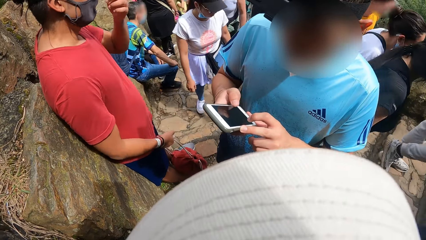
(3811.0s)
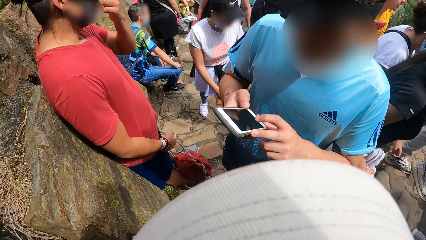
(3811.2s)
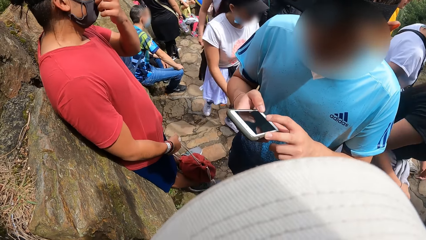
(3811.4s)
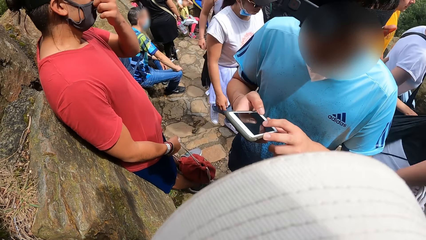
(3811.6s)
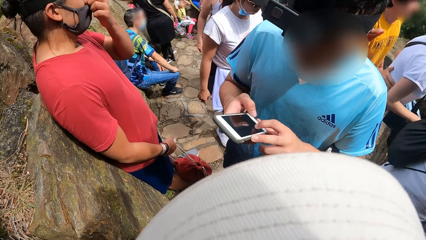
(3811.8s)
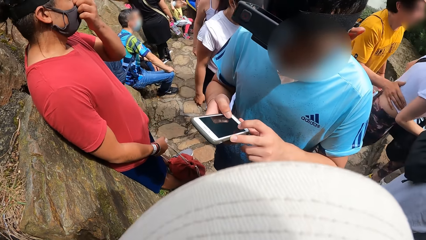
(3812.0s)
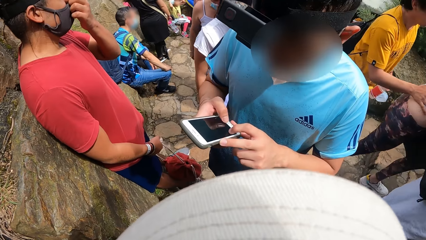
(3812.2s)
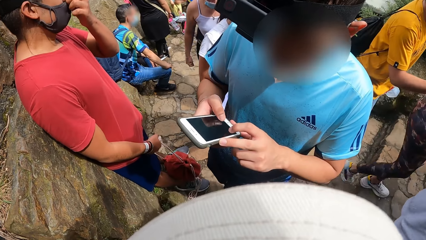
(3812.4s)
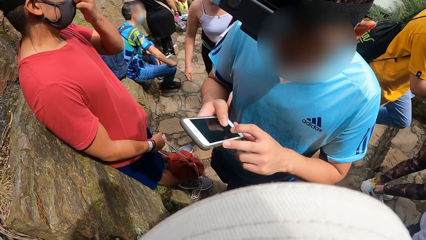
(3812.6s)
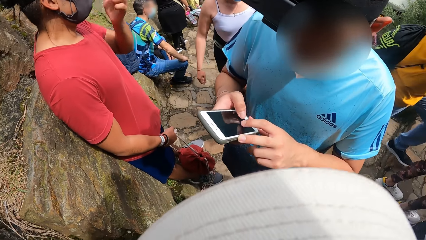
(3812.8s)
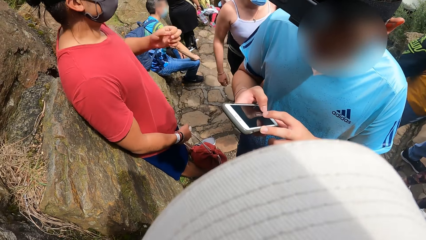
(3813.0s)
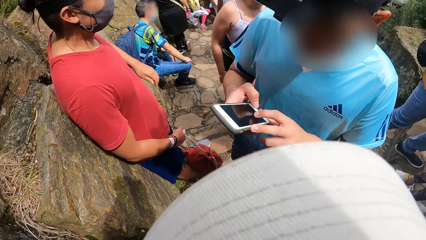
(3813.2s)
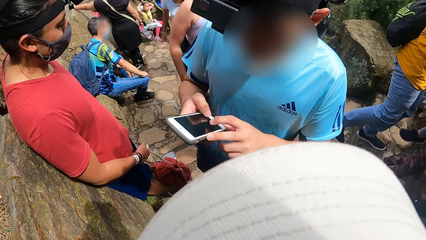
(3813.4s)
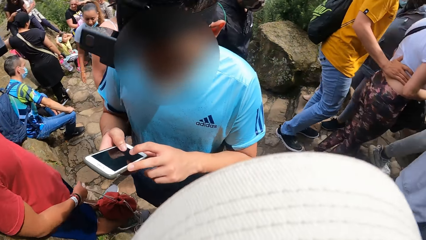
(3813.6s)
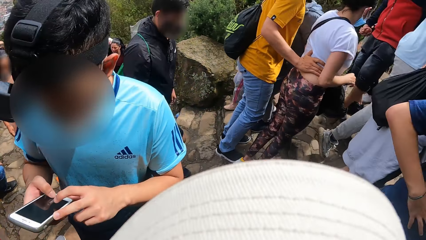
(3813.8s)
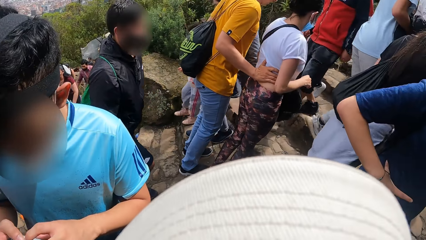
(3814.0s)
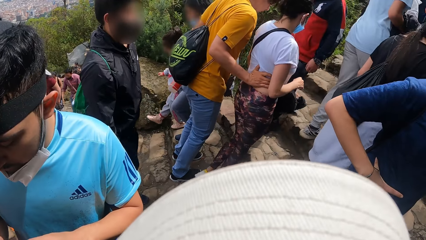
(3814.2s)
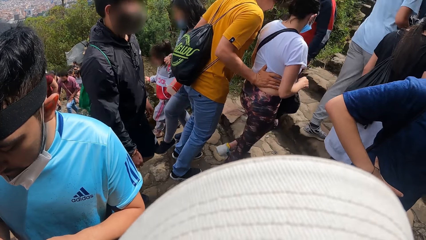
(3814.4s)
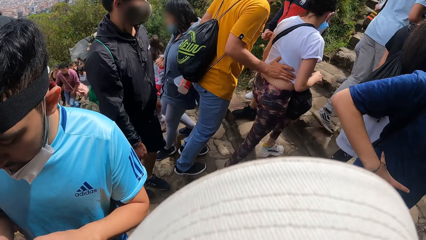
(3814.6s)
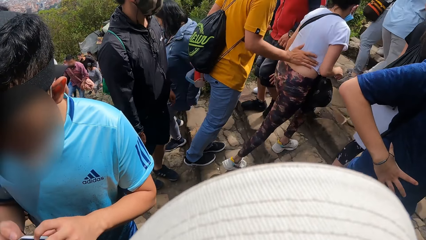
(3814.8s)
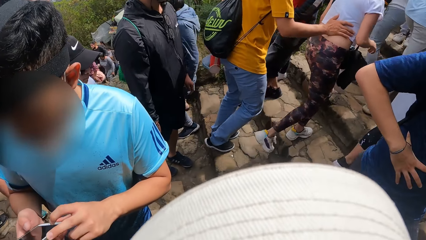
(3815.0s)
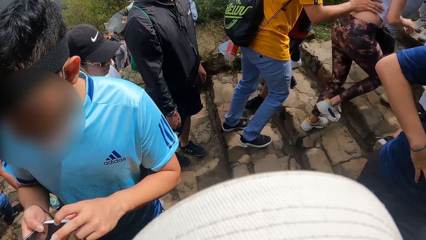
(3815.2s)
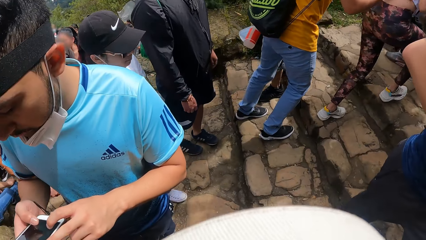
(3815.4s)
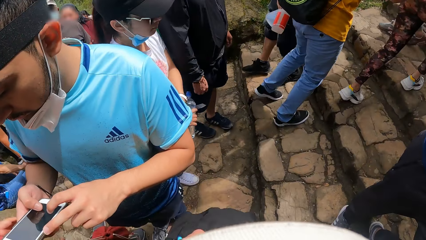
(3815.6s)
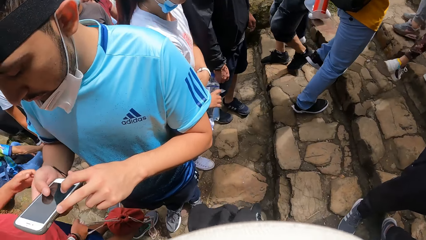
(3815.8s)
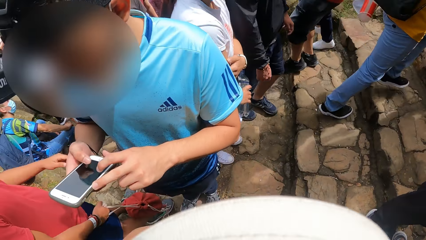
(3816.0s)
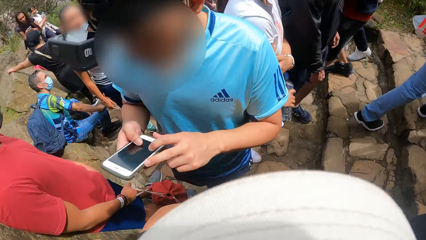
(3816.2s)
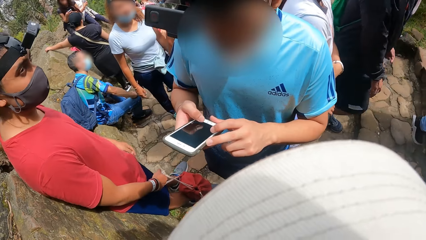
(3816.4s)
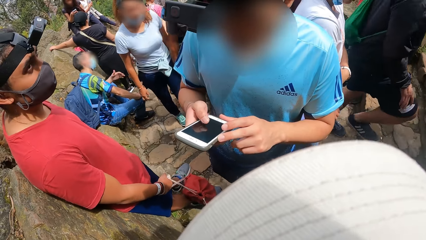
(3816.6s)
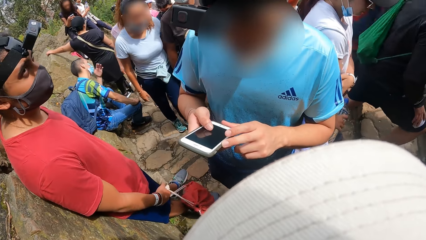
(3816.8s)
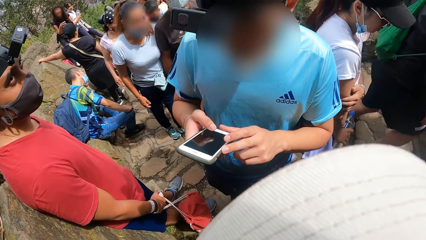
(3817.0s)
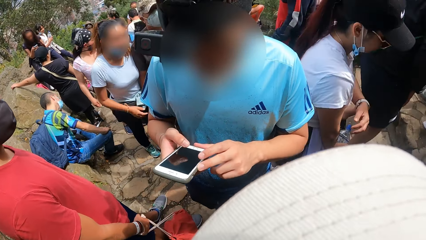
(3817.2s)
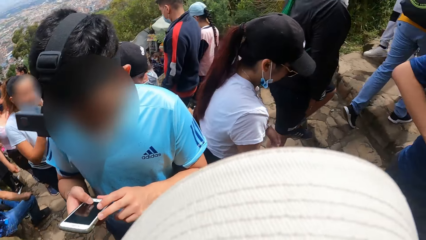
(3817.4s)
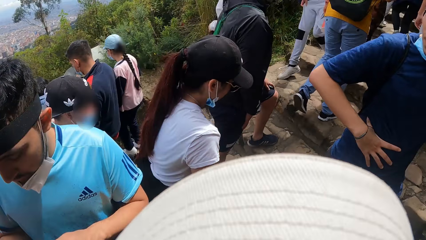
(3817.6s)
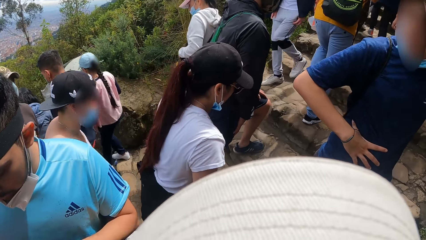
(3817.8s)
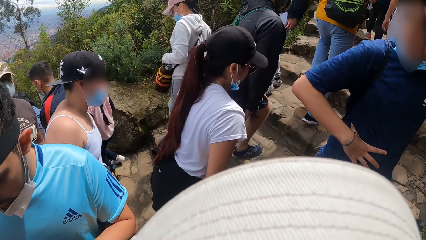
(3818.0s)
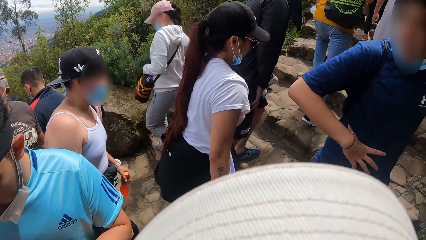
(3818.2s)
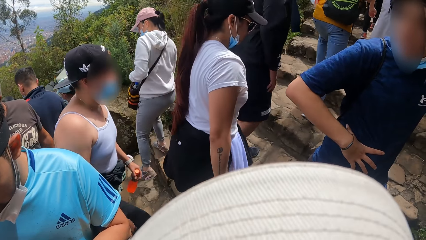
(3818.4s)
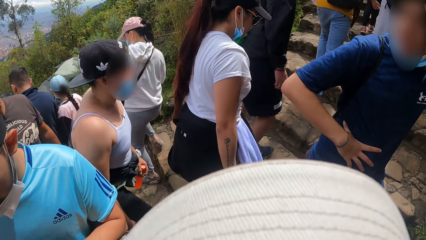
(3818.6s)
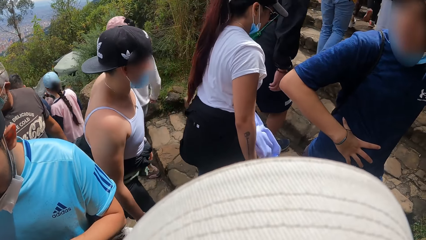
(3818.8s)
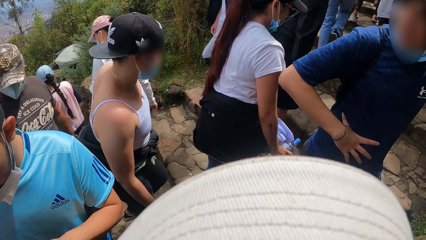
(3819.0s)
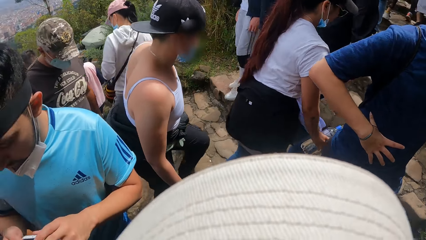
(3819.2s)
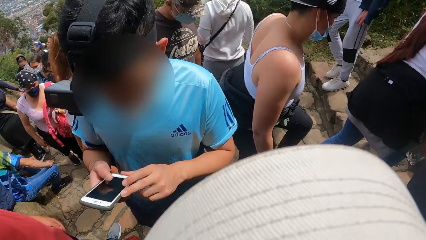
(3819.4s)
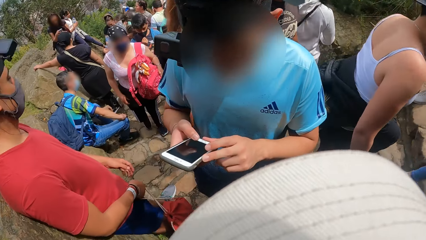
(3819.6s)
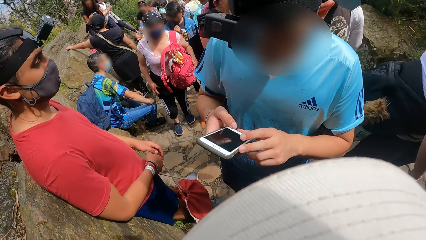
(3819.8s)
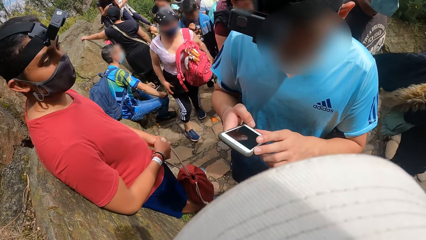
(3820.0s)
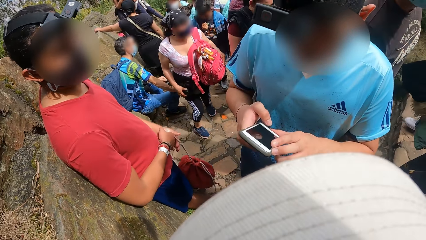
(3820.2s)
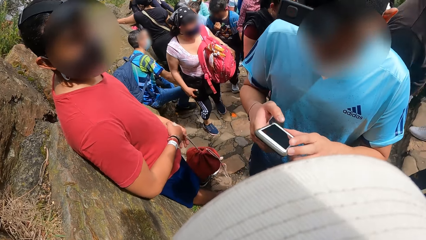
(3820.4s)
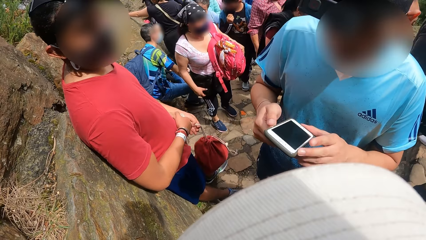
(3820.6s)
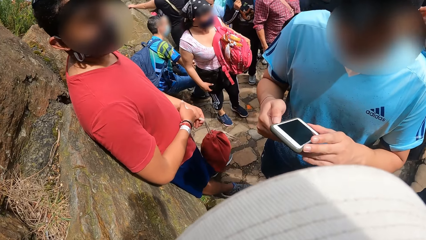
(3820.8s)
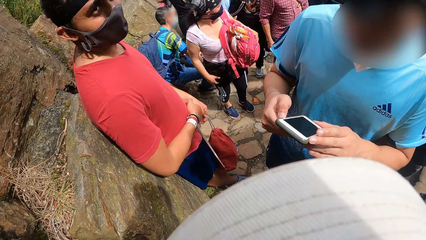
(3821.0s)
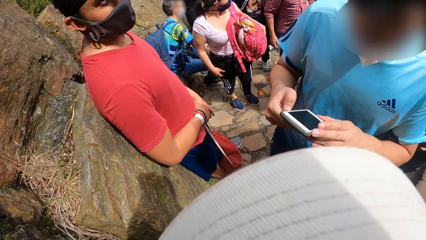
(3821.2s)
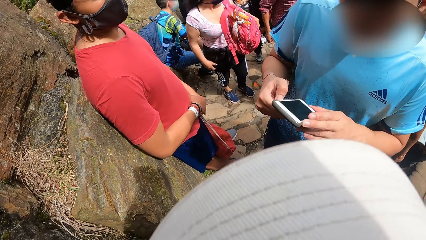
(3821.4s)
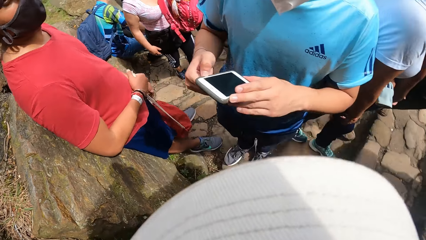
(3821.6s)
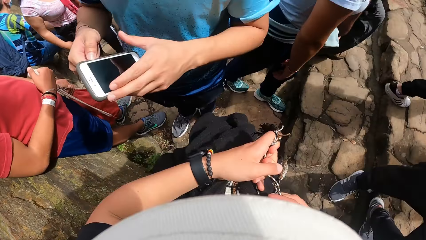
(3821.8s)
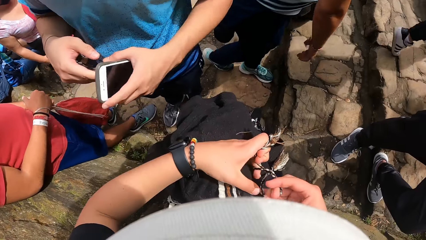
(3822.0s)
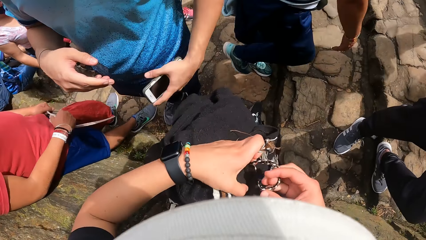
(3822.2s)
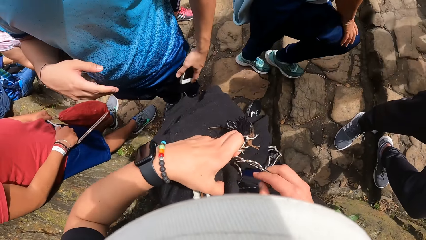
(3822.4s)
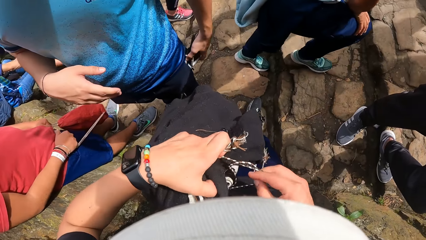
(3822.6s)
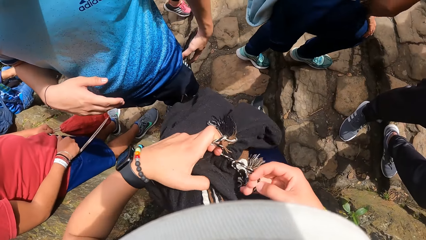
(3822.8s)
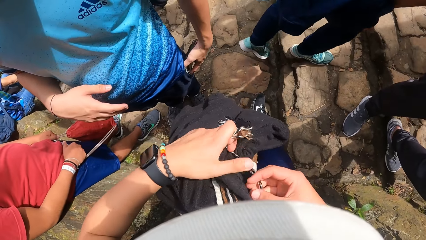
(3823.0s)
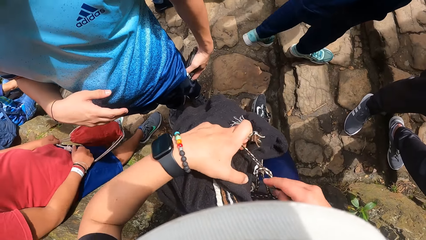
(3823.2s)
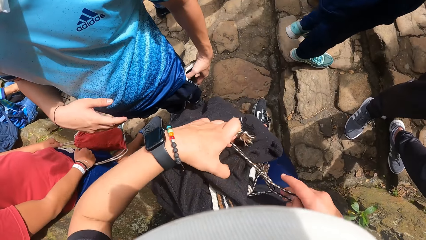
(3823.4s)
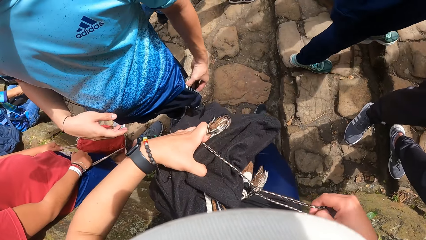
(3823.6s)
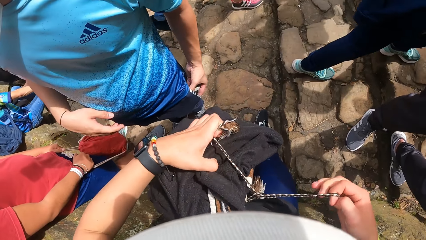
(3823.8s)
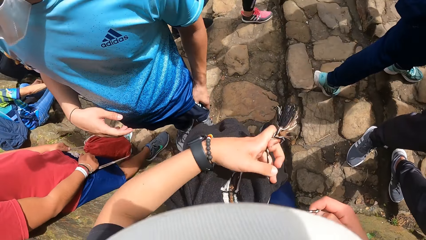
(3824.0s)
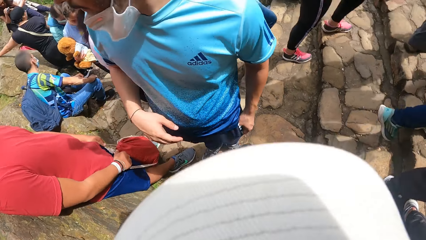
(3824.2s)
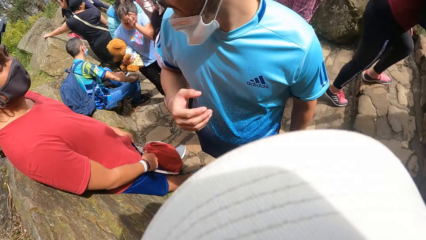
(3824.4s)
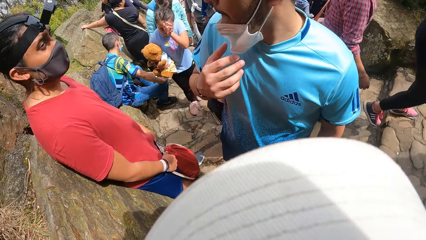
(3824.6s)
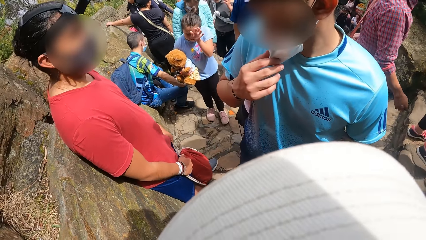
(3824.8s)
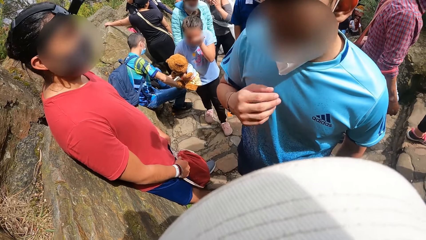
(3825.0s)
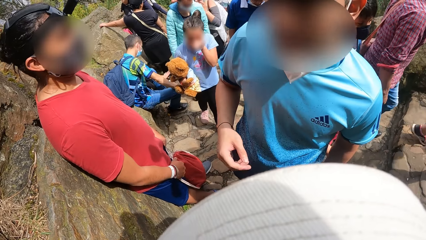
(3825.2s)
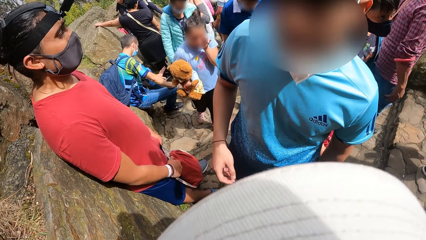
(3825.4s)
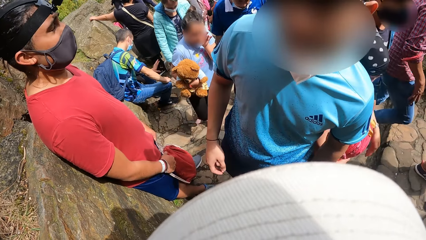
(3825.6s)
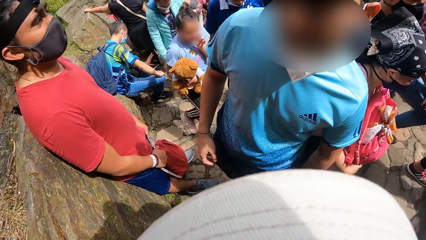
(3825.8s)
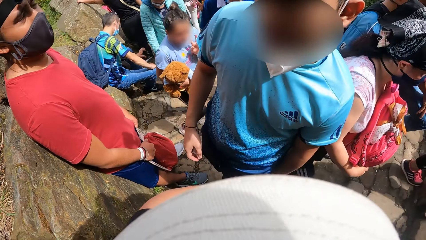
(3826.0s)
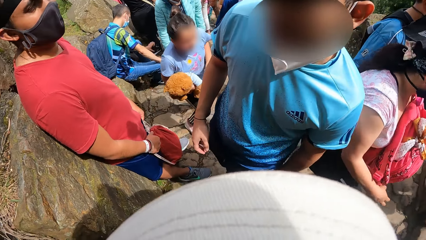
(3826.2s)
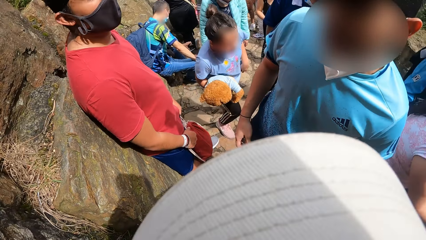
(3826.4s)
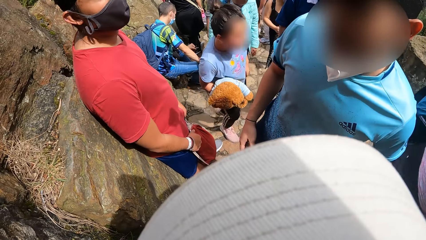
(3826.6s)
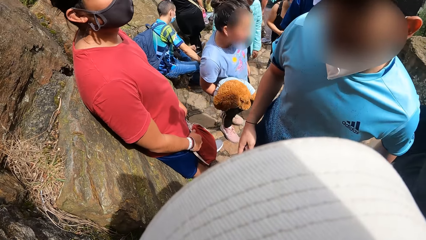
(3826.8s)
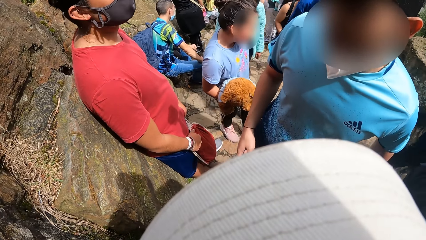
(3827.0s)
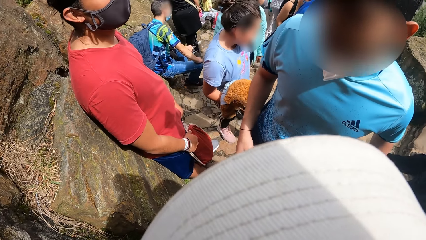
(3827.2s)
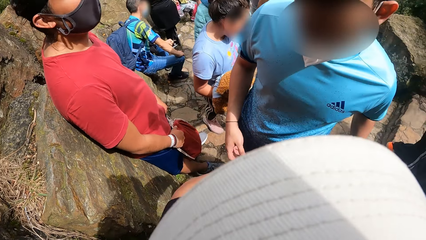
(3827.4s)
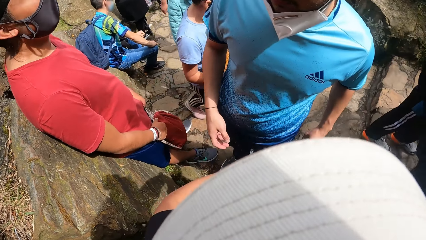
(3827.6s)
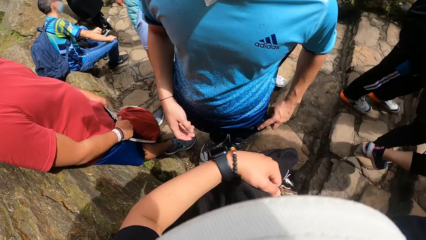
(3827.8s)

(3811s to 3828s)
The camera wearer closes the bag. A man puts the phone into the pocket.
